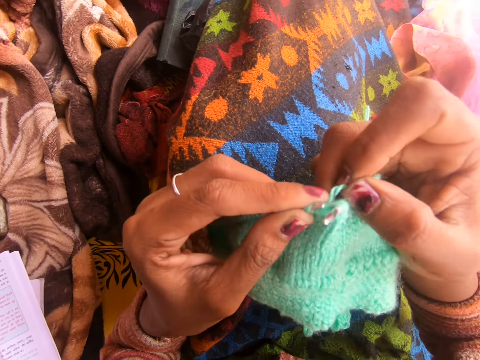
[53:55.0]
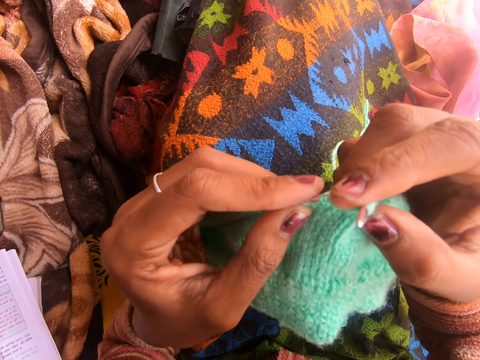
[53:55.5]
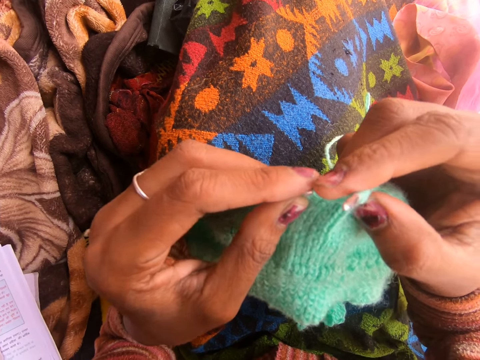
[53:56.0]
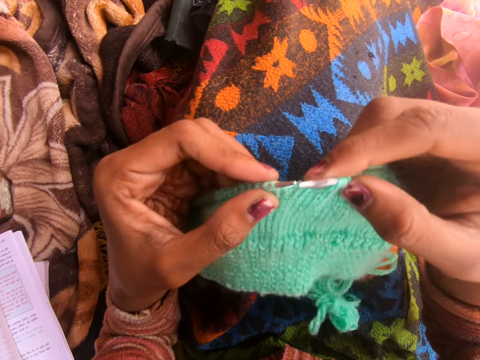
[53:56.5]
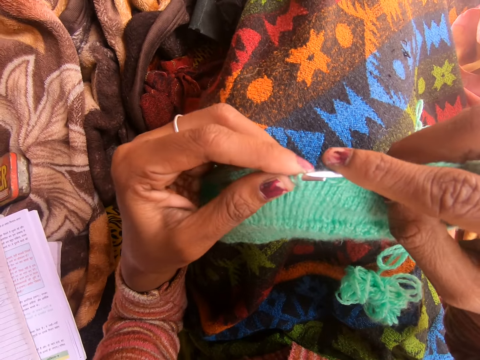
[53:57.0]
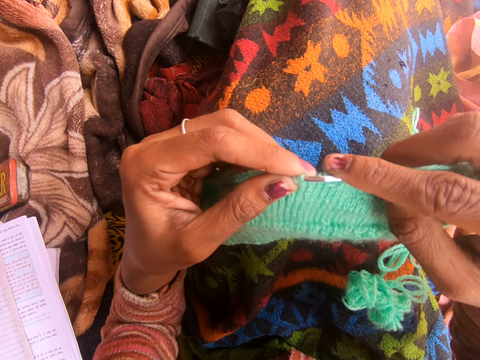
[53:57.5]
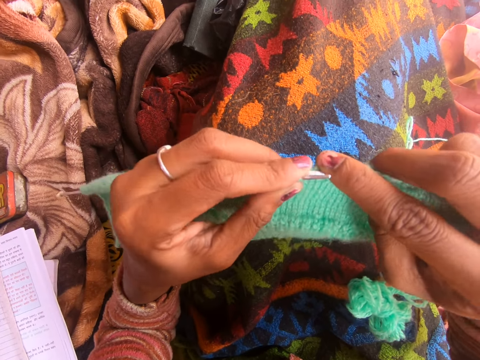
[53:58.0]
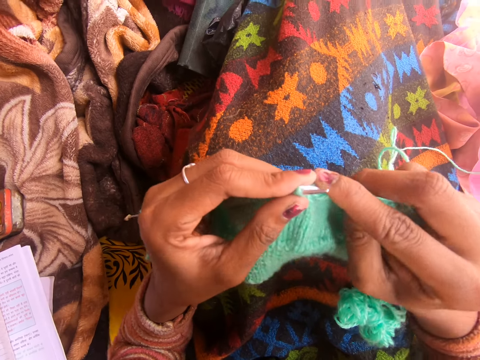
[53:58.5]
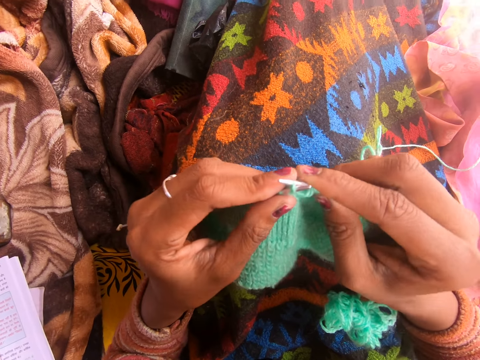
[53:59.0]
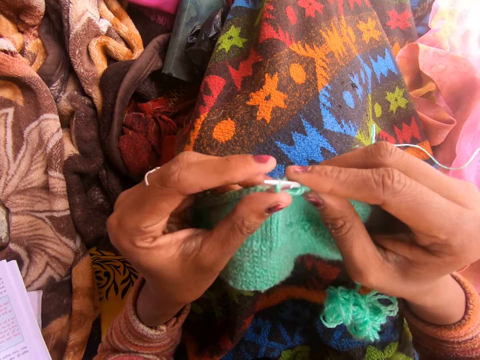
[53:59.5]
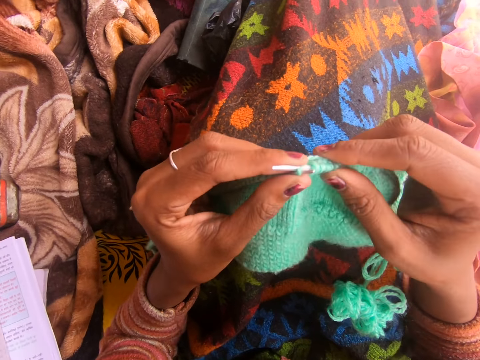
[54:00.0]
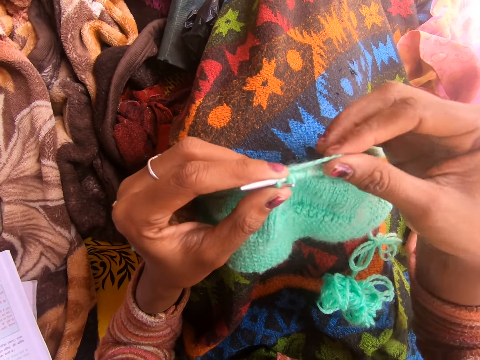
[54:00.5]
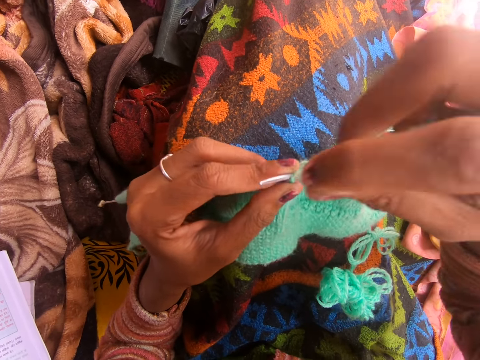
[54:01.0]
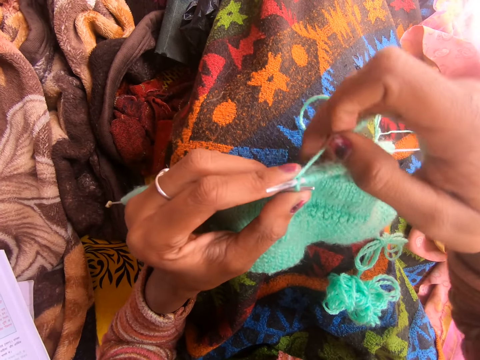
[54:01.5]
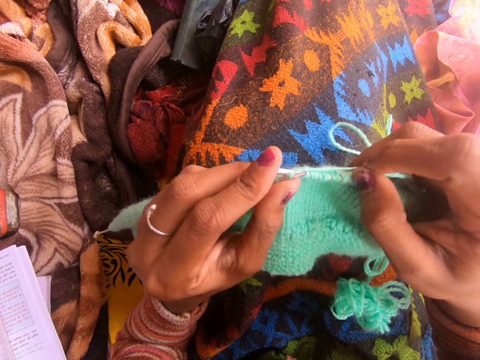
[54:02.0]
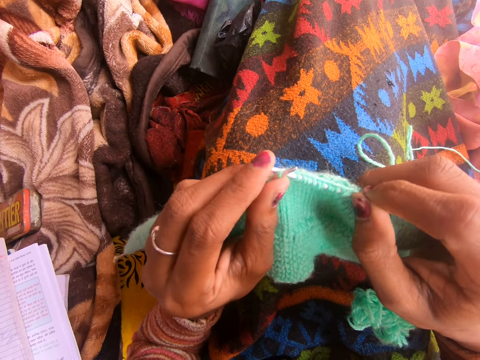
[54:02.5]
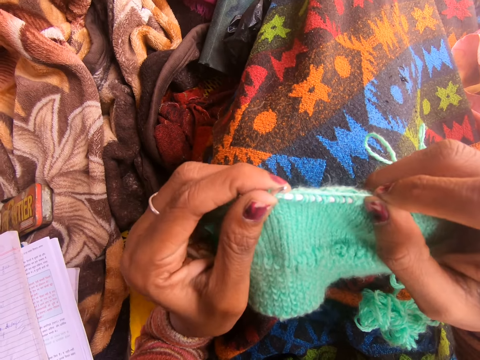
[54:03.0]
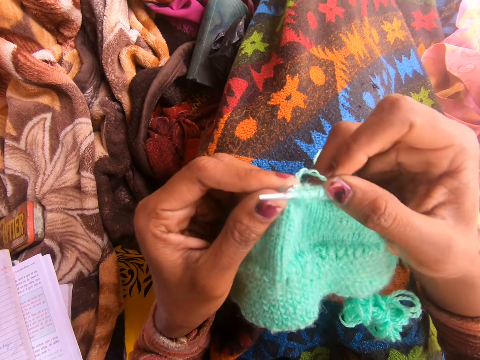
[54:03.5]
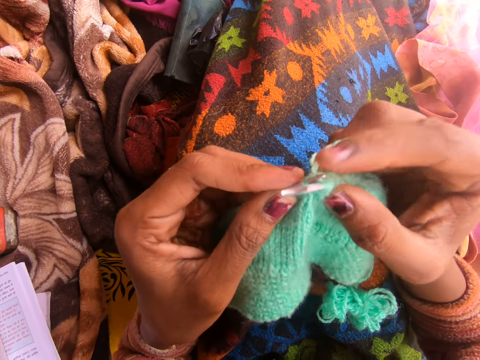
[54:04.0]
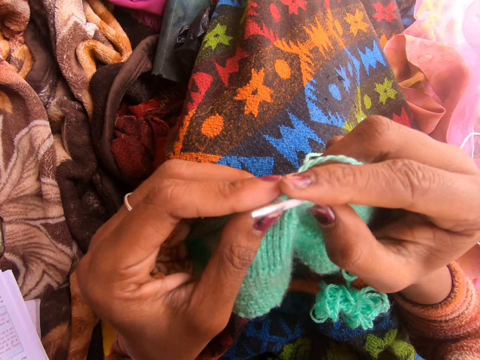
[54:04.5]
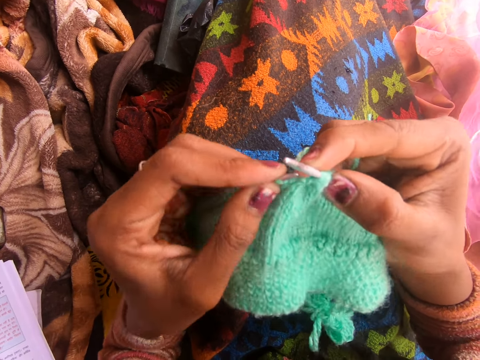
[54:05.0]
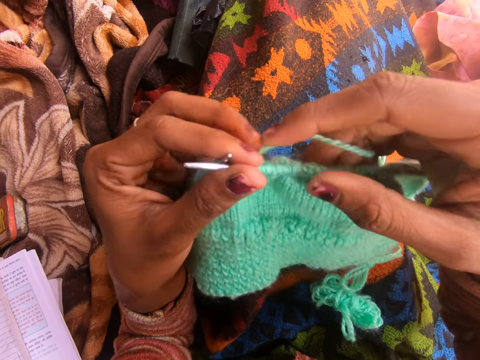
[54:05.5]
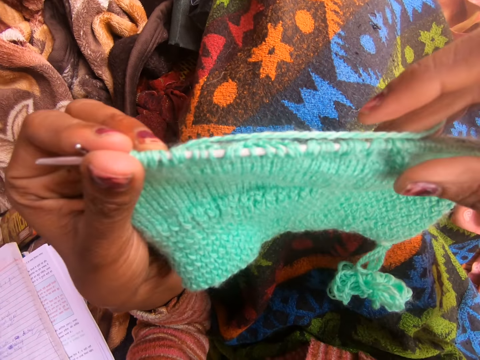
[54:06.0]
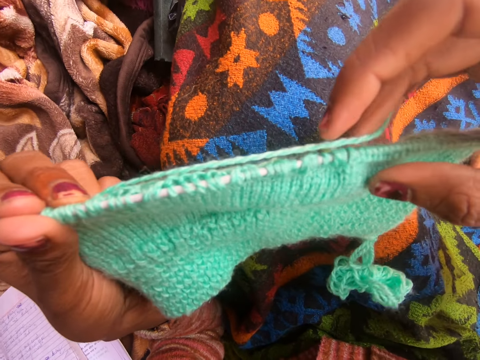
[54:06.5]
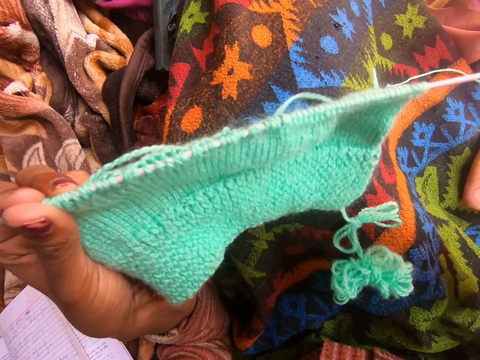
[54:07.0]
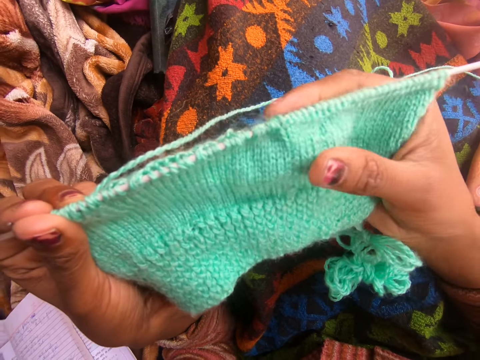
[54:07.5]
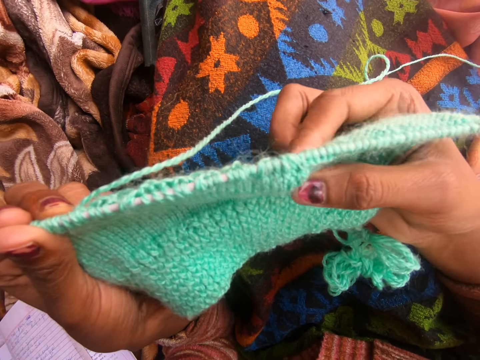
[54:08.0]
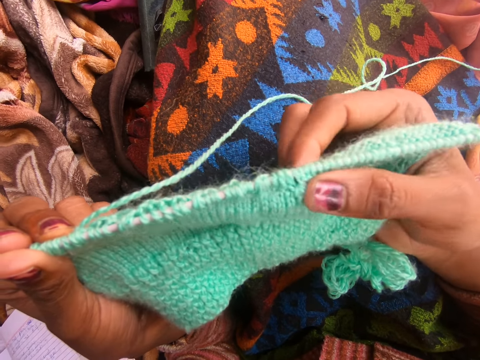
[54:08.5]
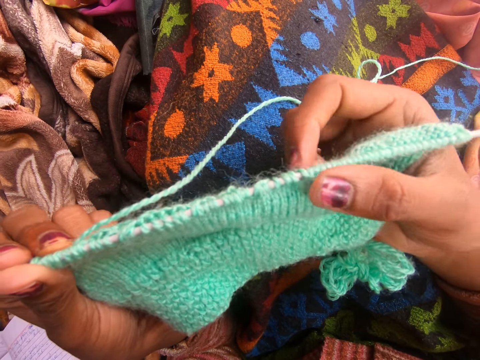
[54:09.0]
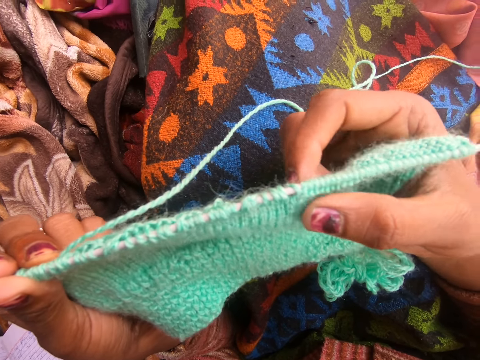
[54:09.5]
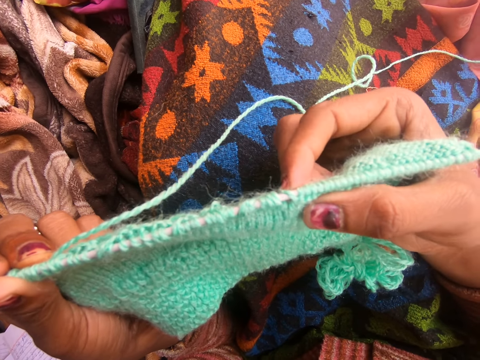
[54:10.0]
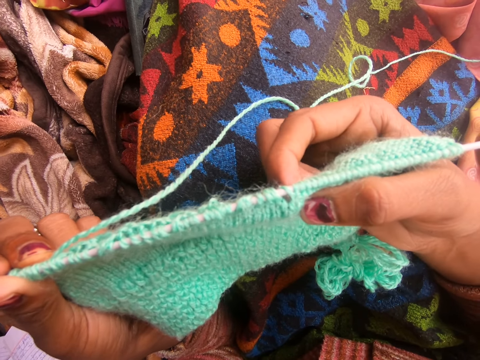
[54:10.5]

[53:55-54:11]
The camera wearer talks. They adjust the fabric on the right knitting pin.

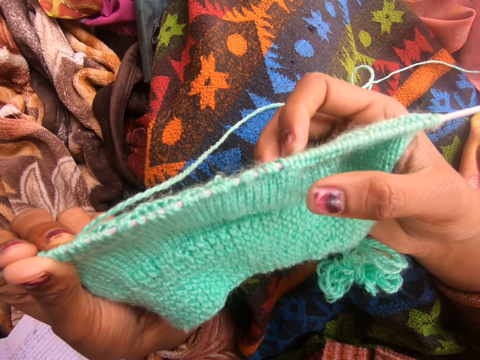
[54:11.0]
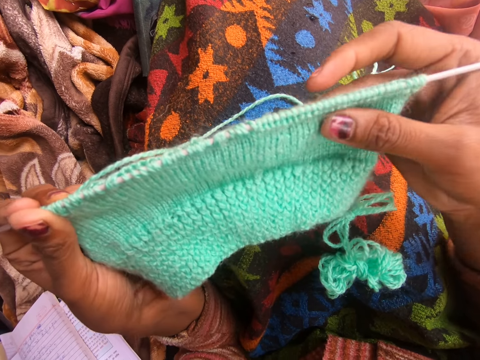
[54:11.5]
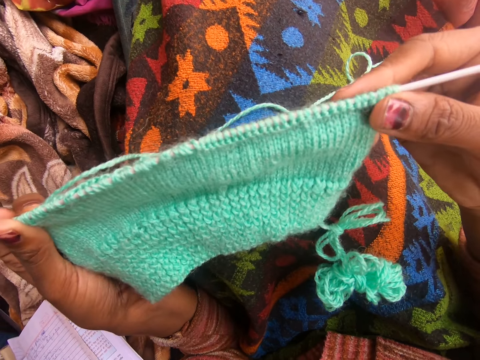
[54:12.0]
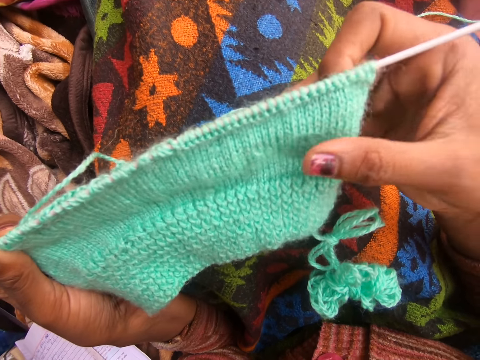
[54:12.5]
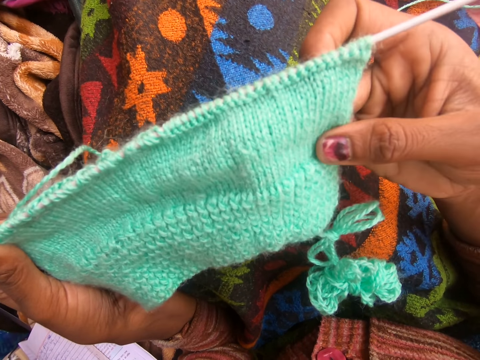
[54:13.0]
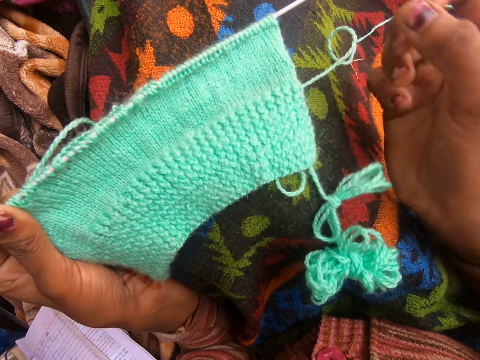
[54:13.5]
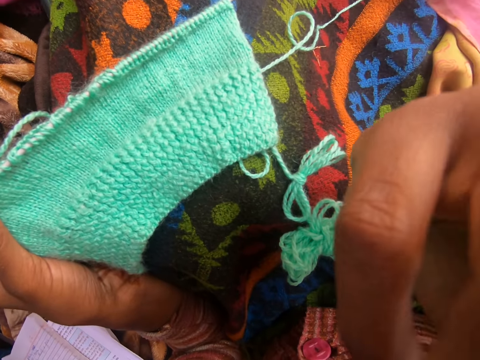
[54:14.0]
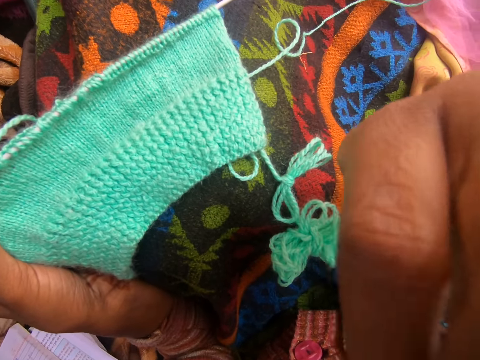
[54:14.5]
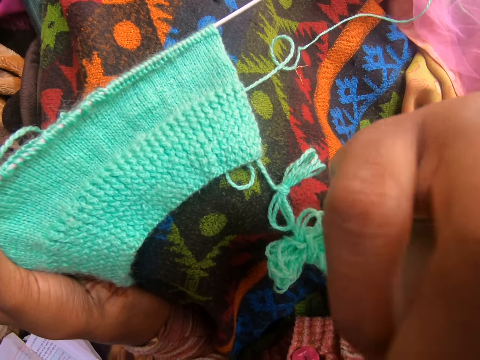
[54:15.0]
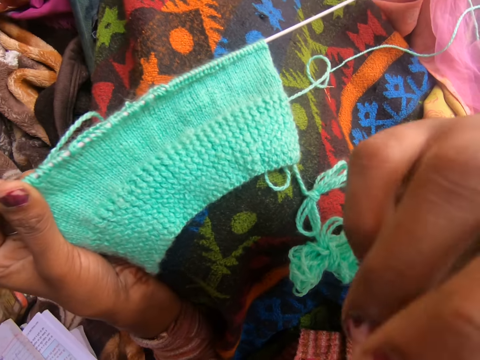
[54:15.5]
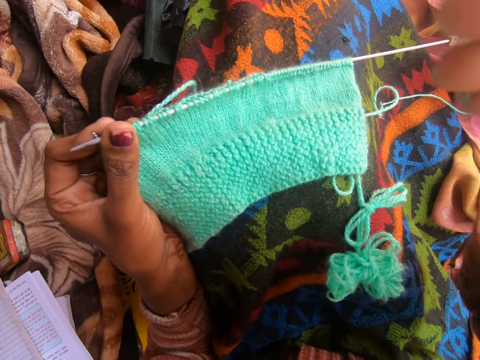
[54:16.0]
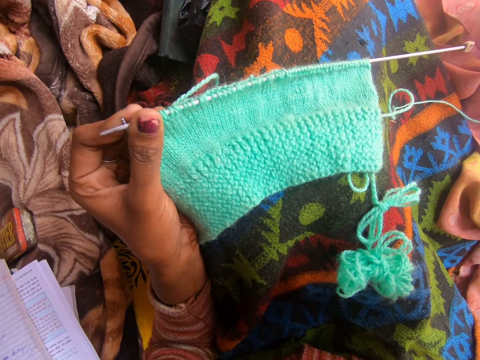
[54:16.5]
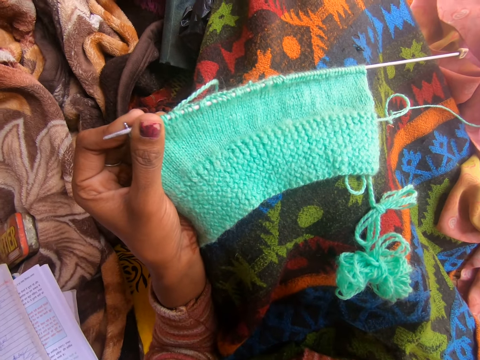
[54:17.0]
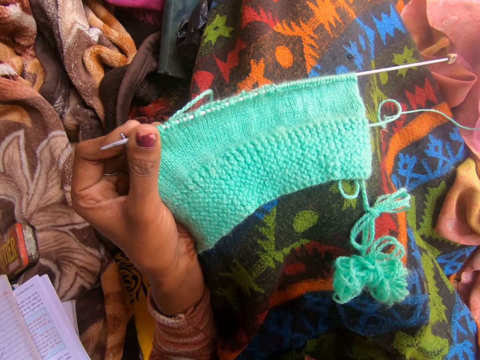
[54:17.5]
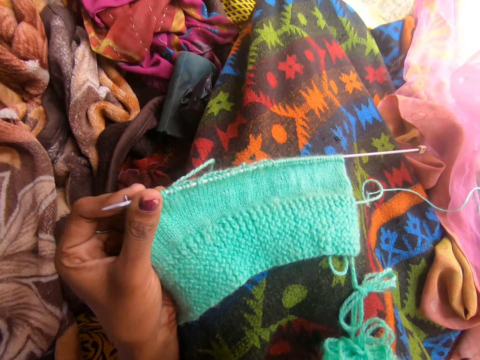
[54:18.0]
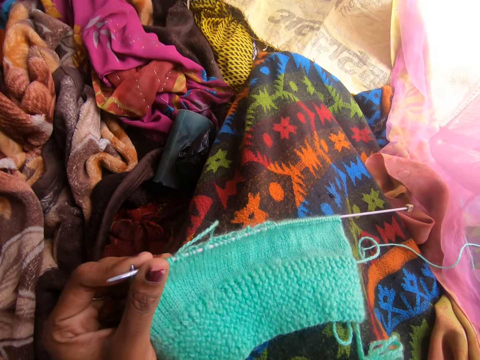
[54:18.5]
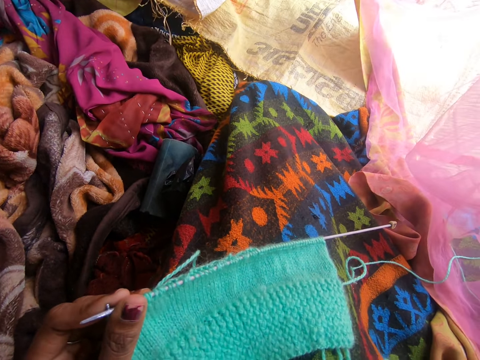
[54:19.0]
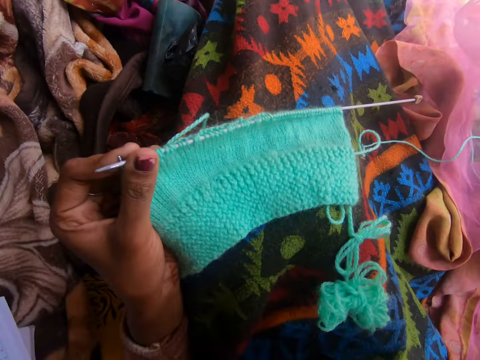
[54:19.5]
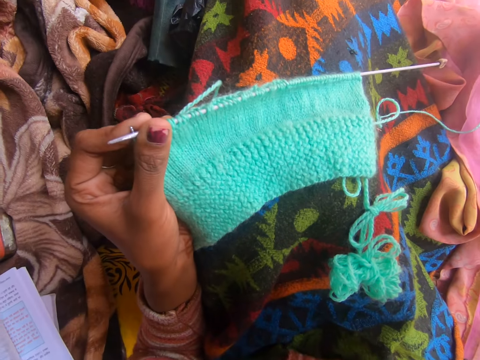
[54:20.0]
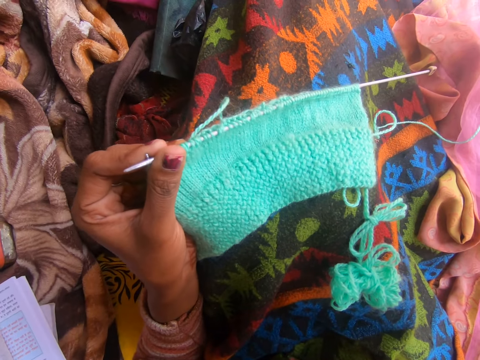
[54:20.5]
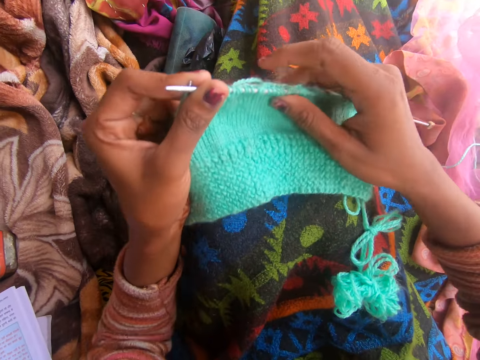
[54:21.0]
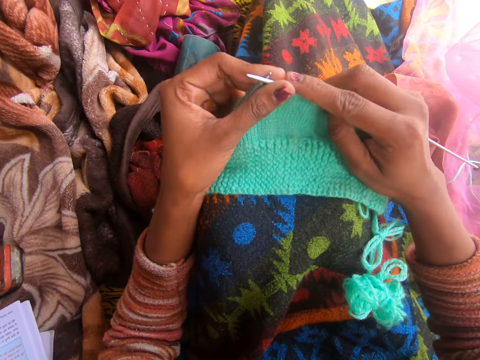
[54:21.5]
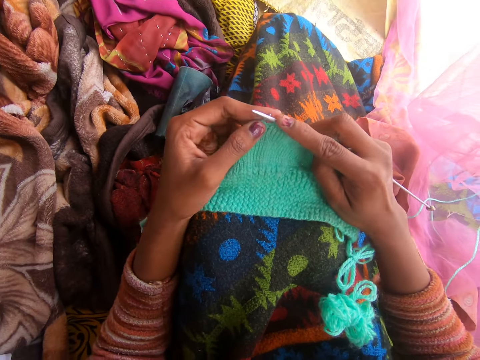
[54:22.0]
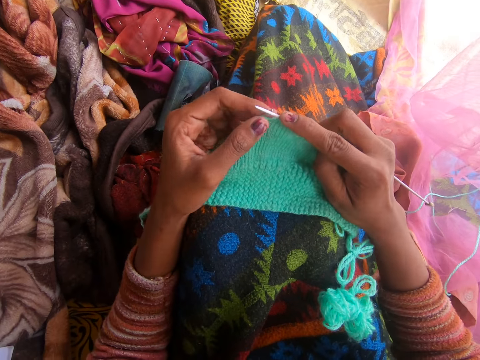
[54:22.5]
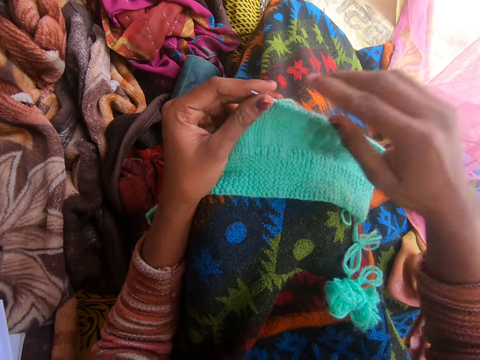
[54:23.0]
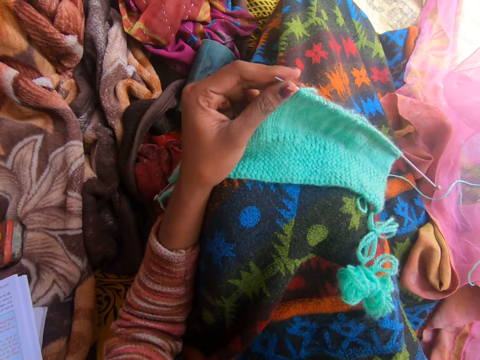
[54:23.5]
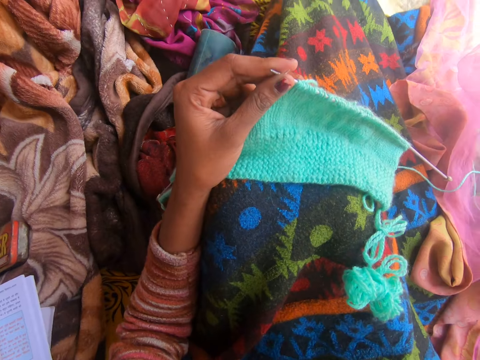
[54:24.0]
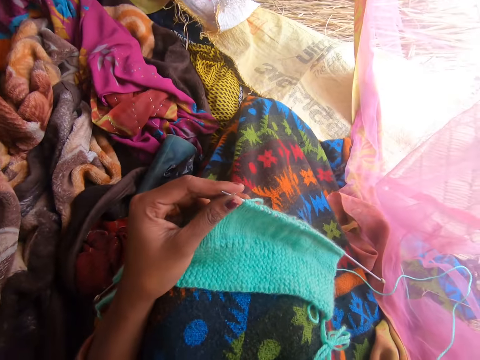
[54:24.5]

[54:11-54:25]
The camera wearer holds the fabric with her left hand. She touches part of her body. She scratches her nose with her right hand. She adjusts the camera on her head. She holds the fabric with both hands. She adjusts the camera on her head. She holds the fabric with her left hand.
